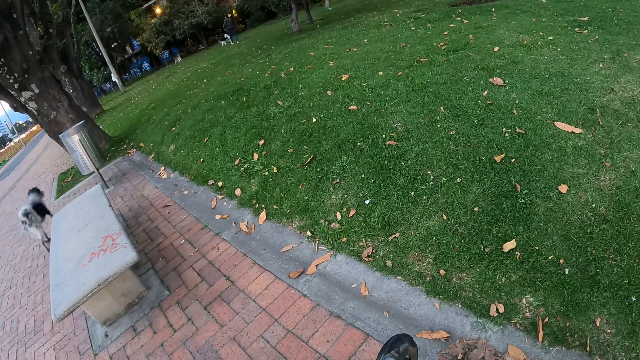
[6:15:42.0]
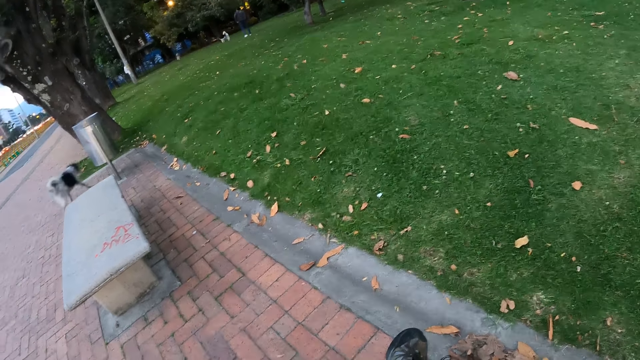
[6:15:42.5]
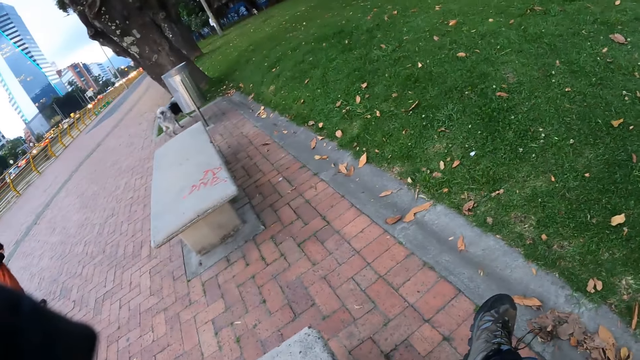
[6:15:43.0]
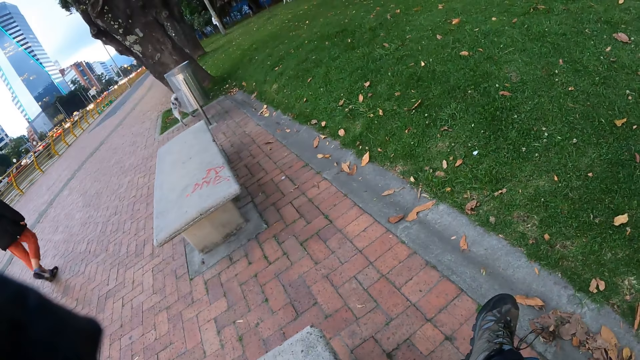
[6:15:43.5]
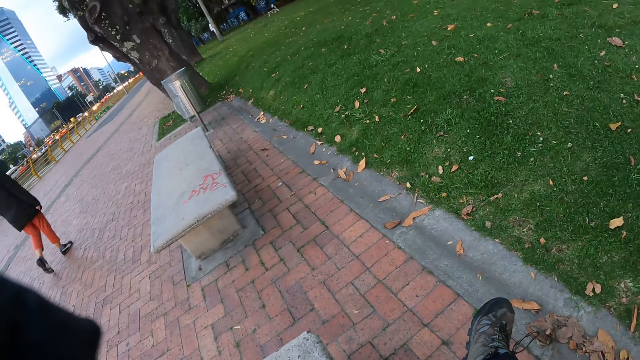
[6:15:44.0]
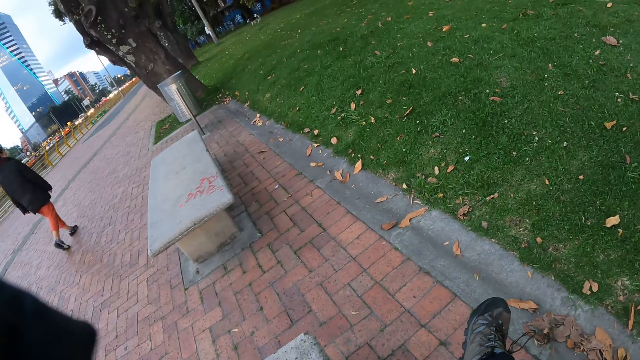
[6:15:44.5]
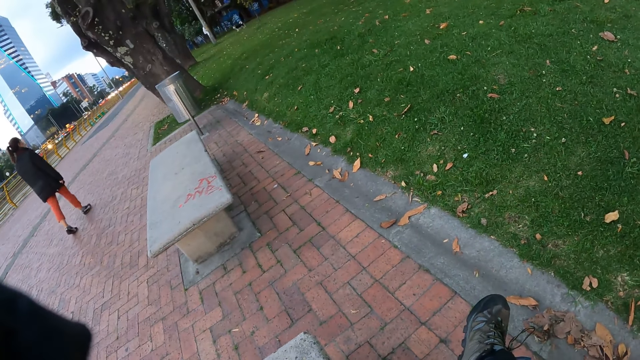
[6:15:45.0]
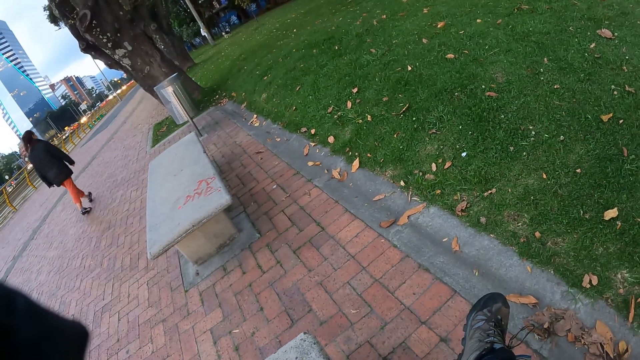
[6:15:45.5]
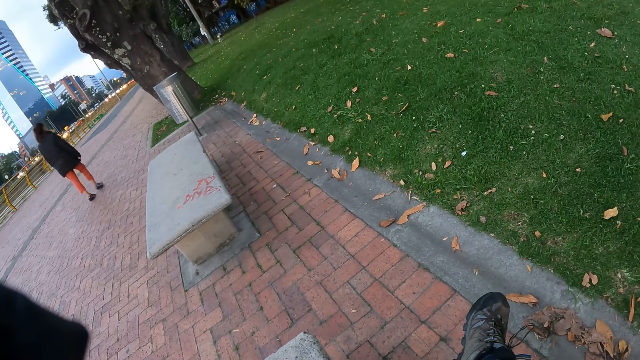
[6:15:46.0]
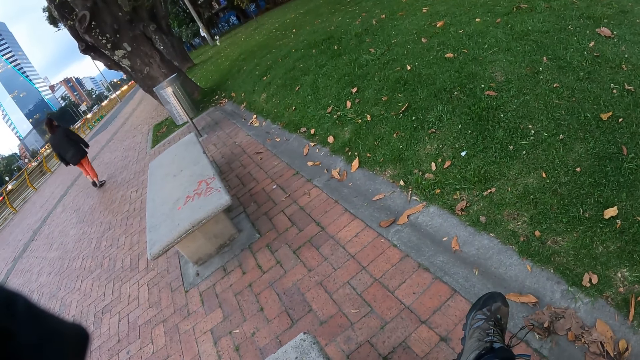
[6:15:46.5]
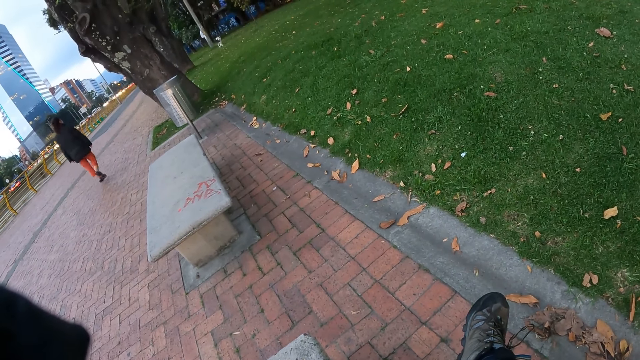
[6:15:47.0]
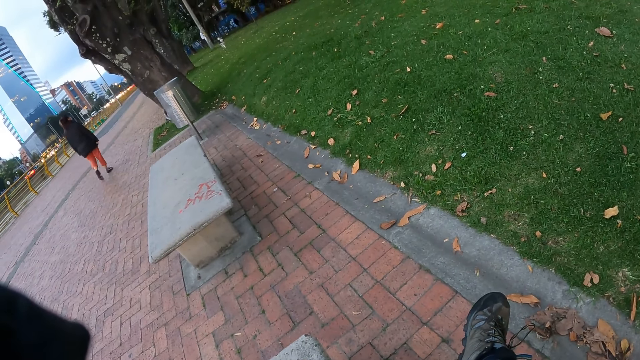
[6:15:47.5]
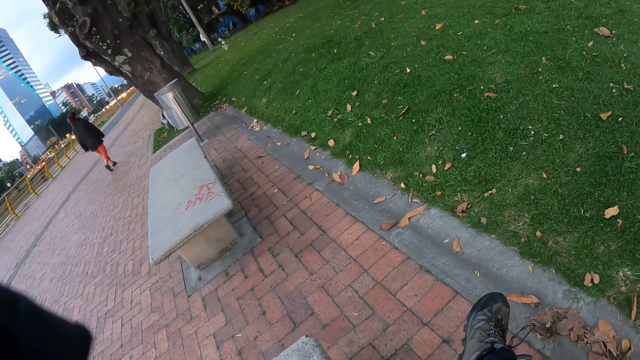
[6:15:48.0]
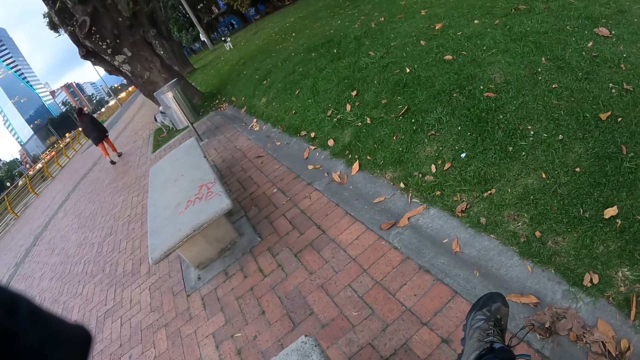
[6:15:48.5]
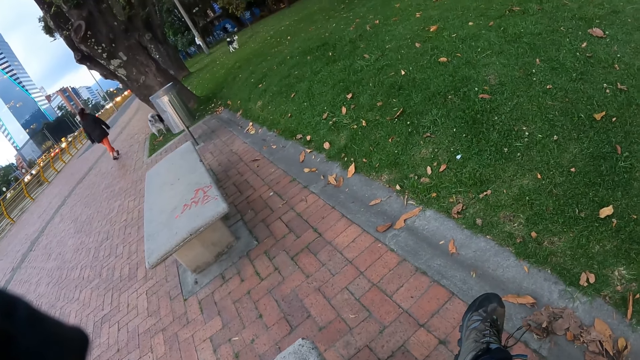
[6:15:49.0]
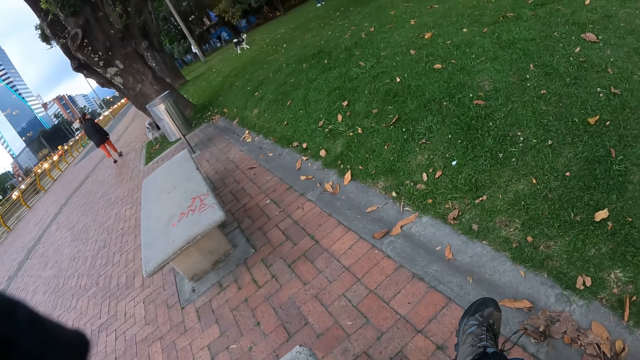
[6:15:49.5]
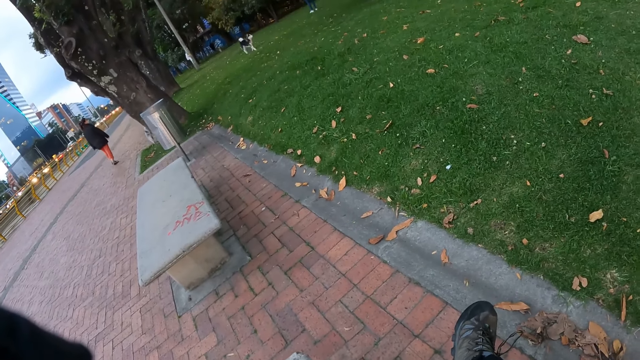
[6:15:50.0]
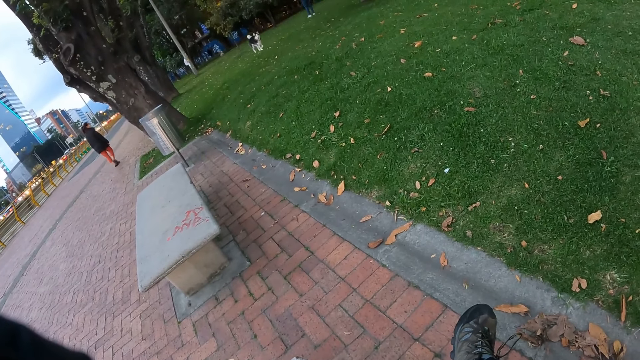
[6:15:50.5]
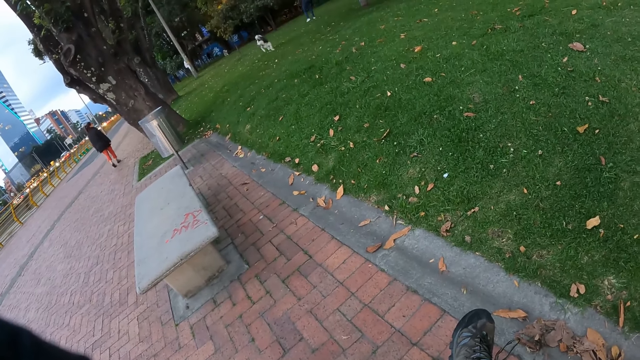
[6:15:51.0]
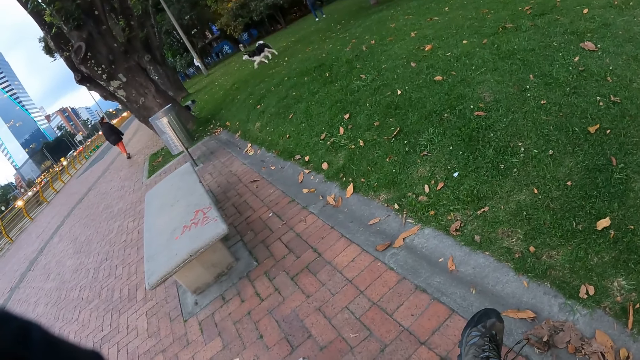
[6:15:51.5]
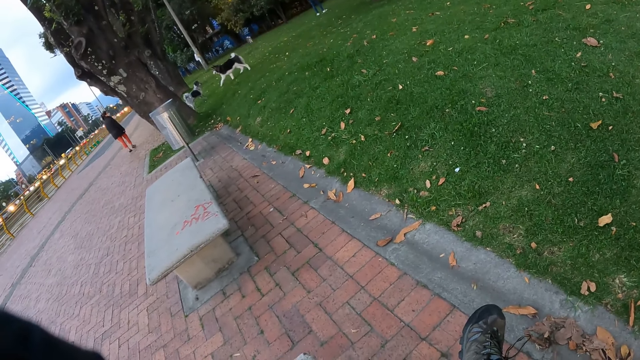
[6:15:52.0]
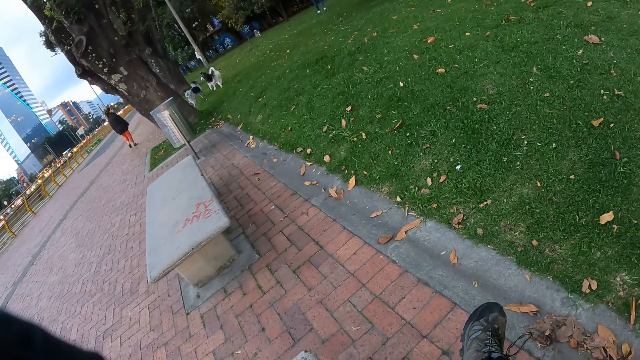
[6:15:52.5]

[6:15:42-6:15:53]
The camera wearer looks around. They look at the dog.

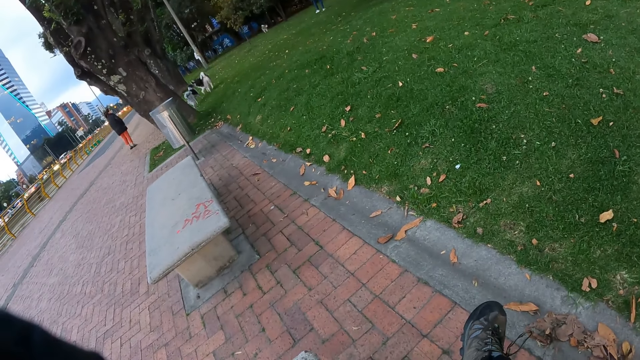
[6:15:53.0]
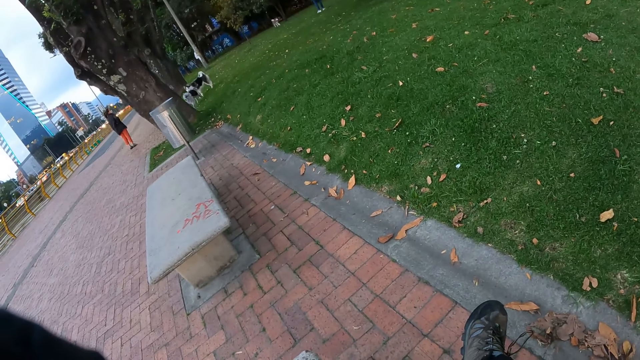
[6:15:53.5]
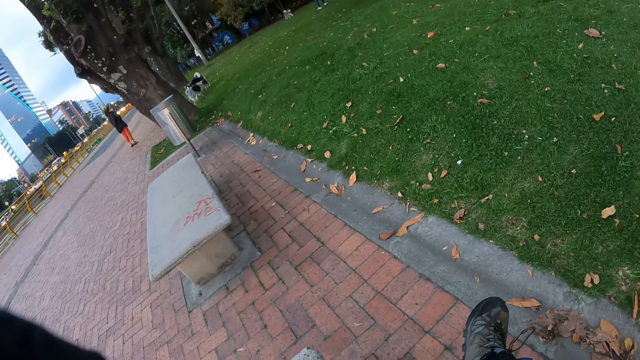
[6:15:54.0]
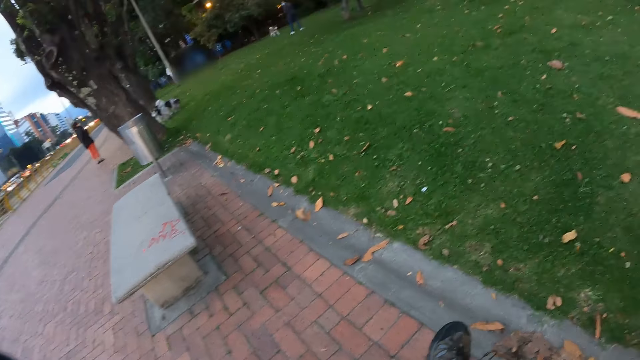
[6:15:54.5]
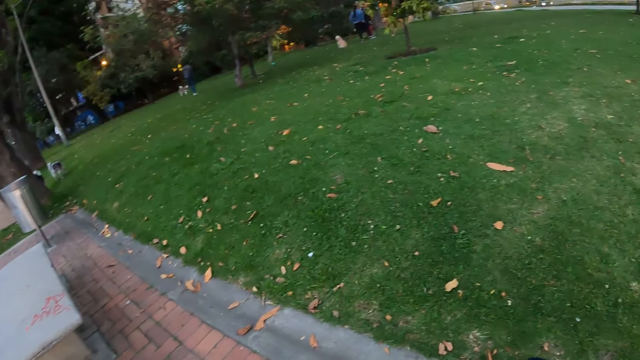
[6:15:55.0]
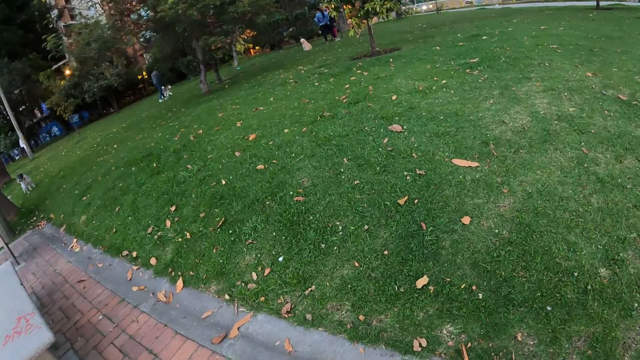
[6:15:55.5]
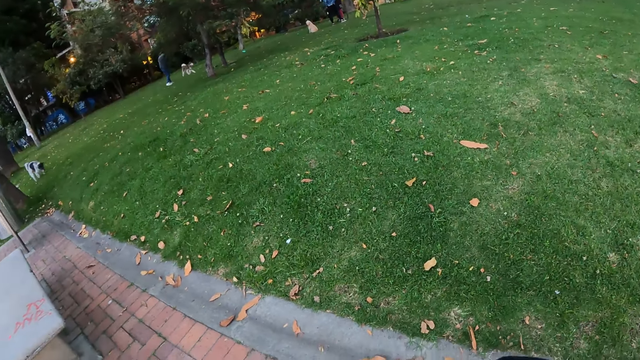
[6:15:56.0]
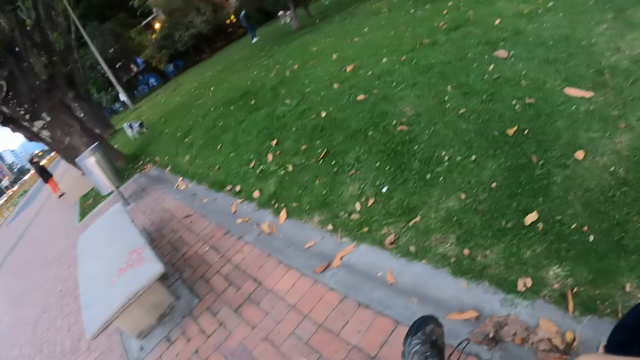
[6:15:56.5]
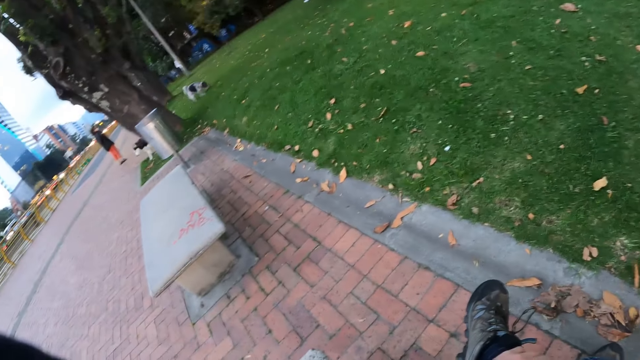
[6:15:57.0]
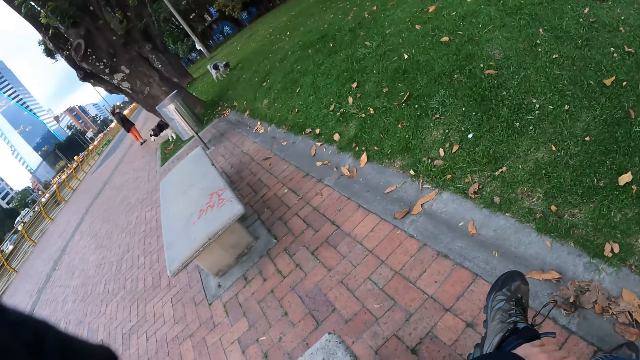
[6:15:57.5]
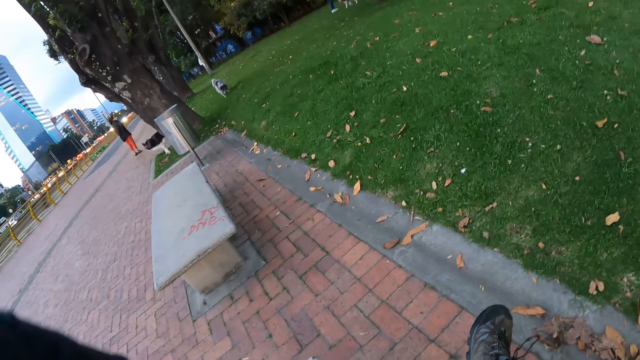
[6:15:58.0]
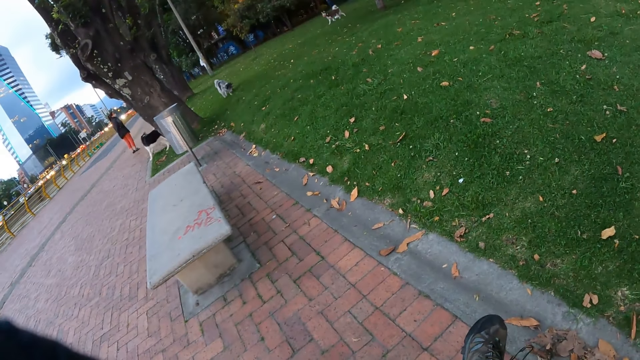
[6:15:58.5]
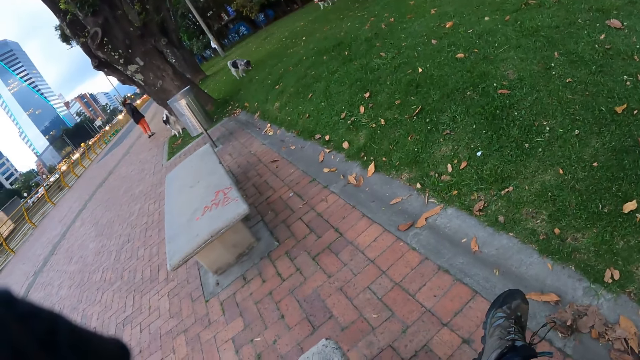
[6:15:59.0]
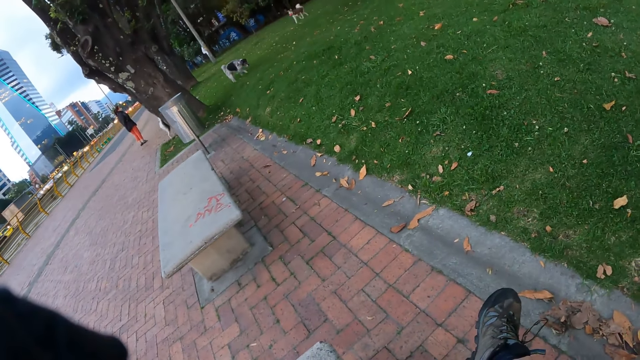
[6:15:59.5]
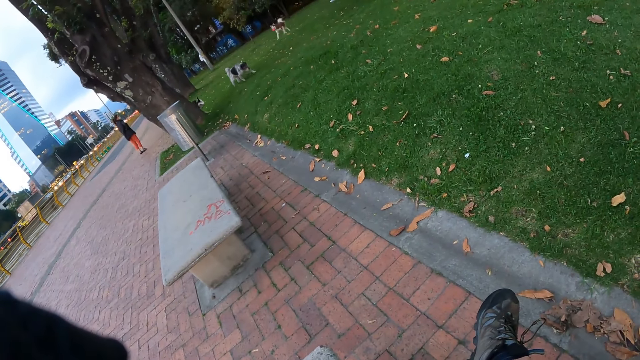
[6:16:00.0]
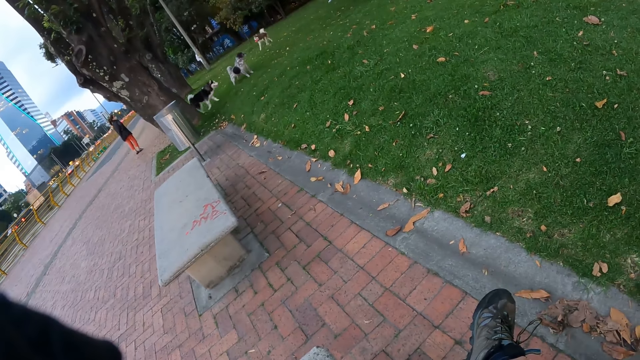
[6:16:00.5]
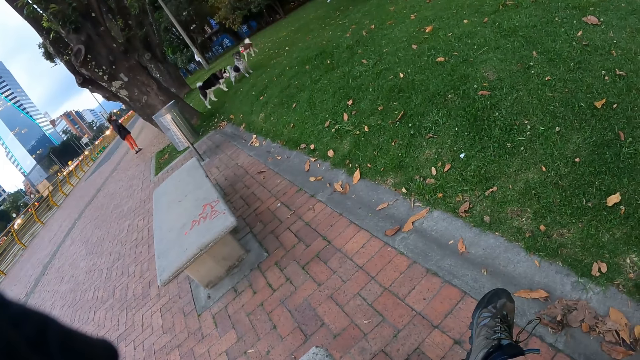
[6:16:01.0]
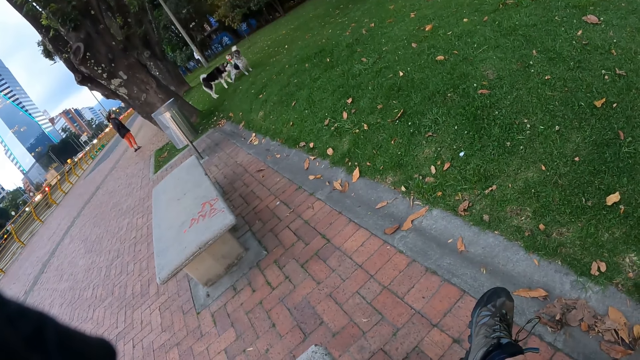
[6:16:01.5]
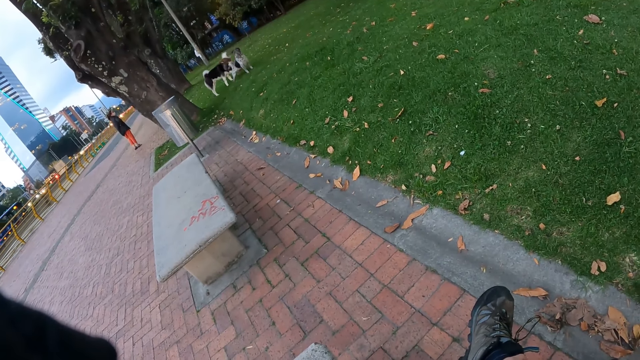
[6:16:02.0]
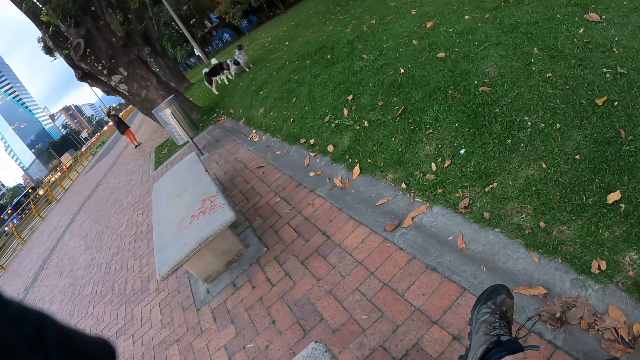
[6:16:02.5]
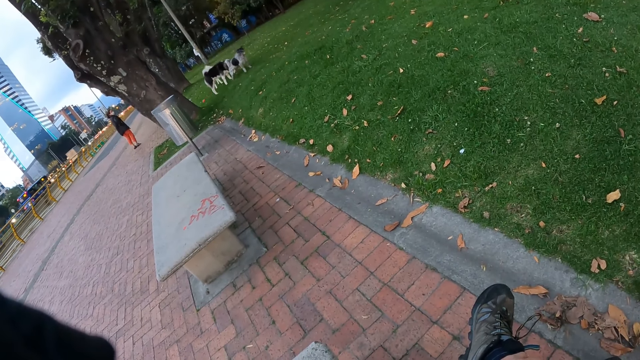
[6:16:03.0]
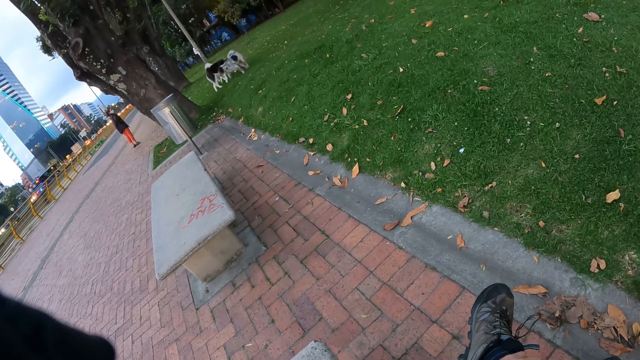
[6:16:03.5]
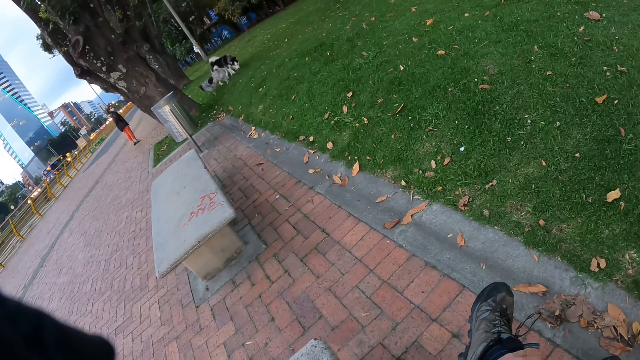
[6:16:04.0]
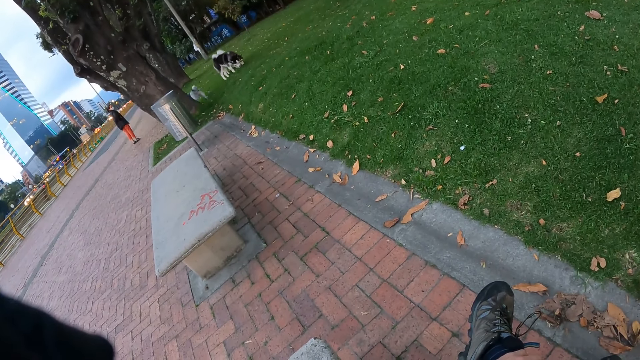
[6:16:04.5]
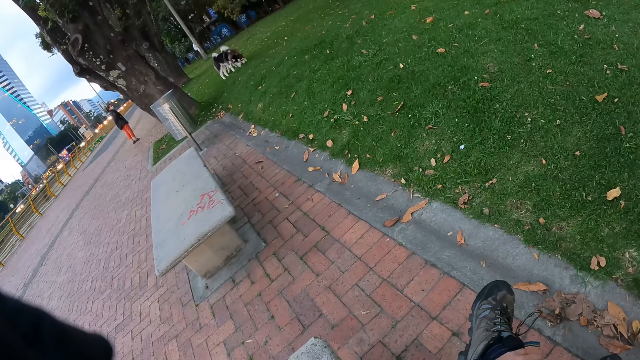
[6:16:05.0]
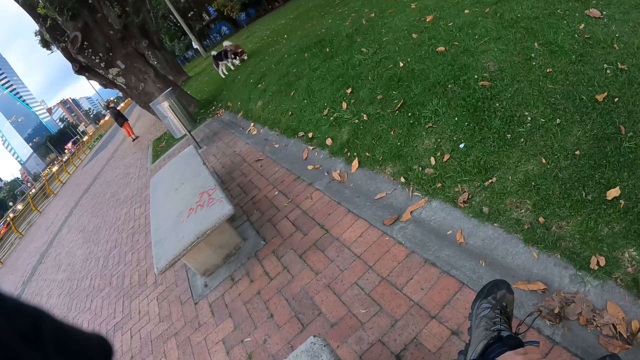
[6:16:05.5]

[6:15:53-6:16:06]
The camera wearer looks around. They look at the dog.
